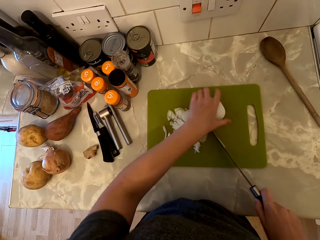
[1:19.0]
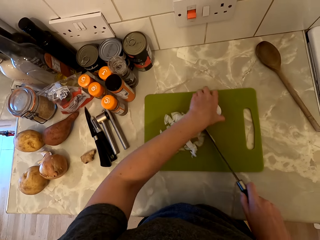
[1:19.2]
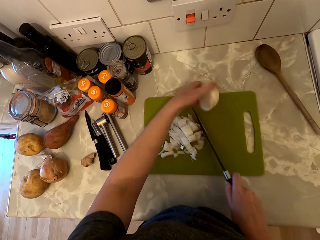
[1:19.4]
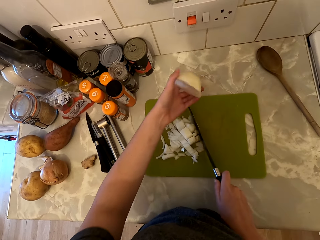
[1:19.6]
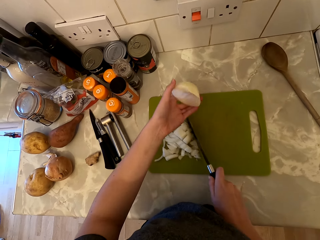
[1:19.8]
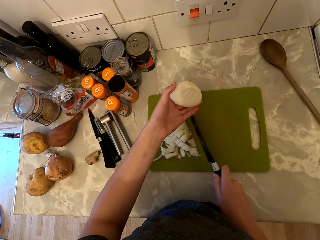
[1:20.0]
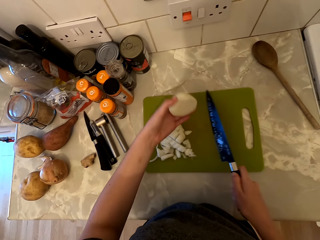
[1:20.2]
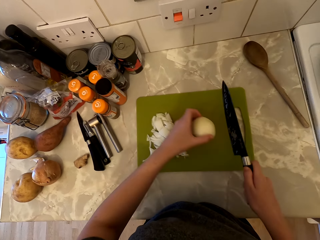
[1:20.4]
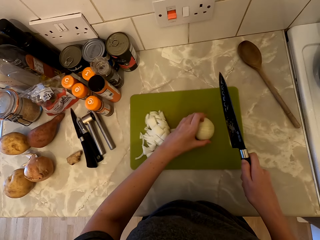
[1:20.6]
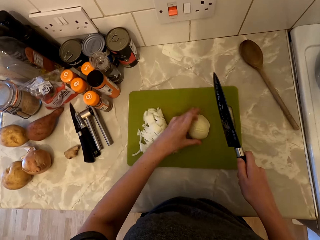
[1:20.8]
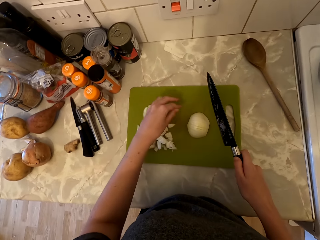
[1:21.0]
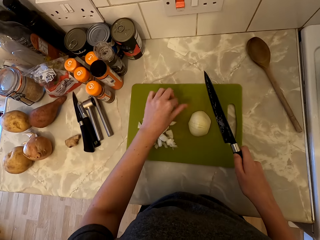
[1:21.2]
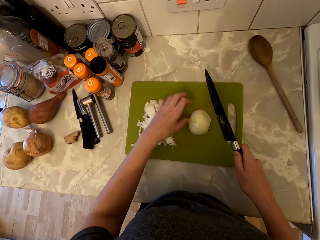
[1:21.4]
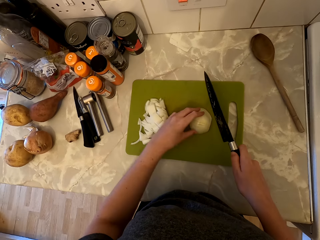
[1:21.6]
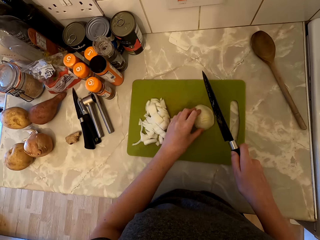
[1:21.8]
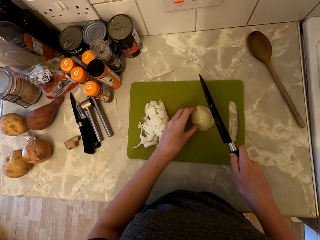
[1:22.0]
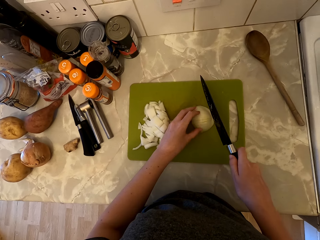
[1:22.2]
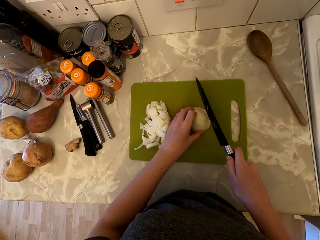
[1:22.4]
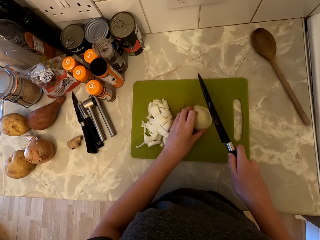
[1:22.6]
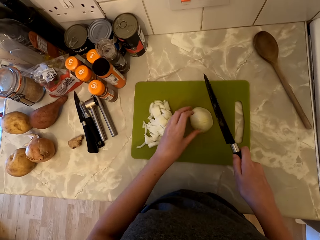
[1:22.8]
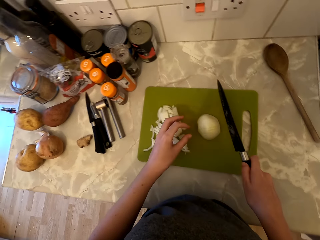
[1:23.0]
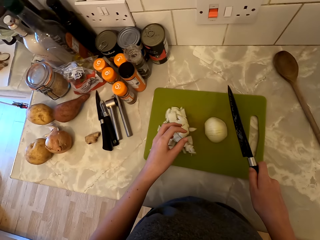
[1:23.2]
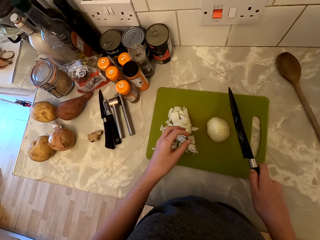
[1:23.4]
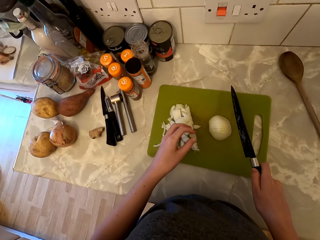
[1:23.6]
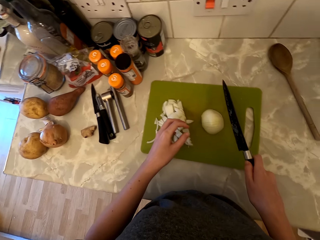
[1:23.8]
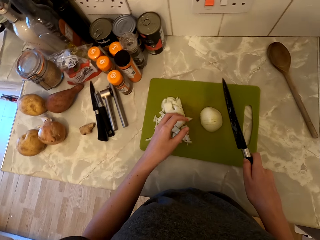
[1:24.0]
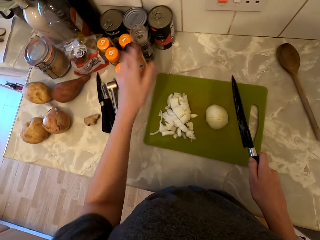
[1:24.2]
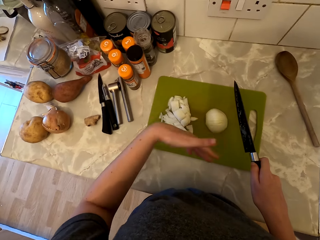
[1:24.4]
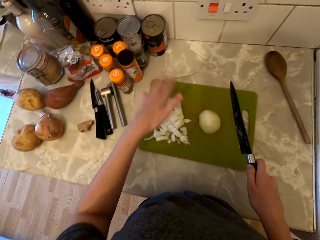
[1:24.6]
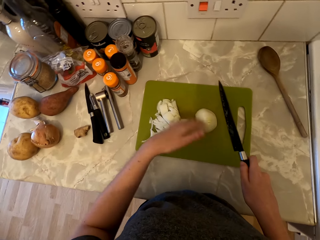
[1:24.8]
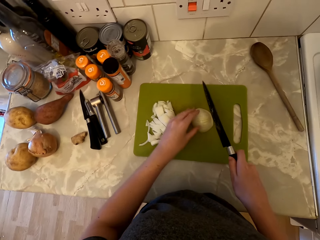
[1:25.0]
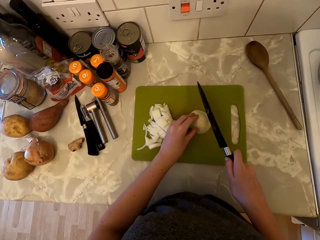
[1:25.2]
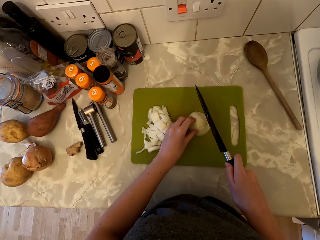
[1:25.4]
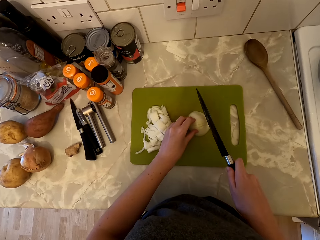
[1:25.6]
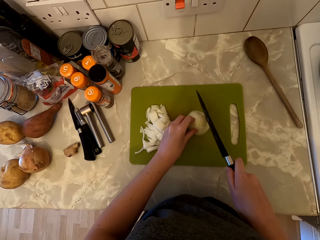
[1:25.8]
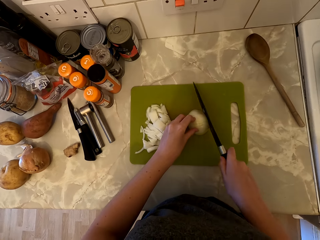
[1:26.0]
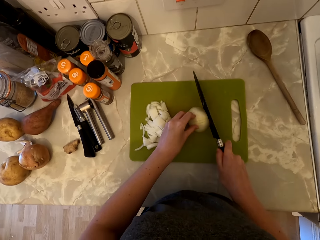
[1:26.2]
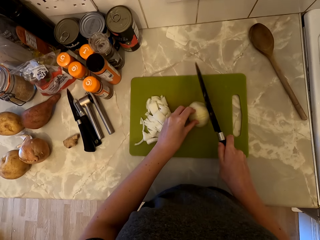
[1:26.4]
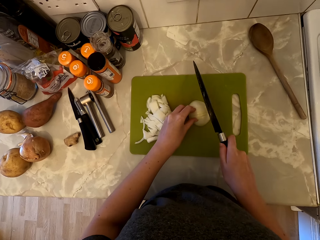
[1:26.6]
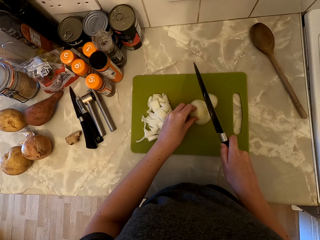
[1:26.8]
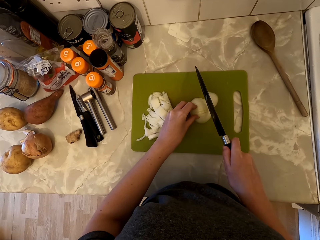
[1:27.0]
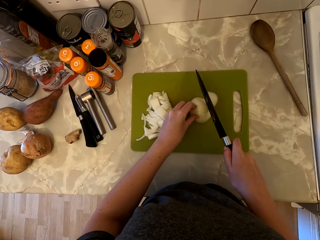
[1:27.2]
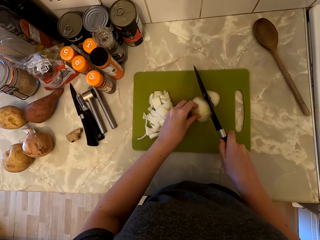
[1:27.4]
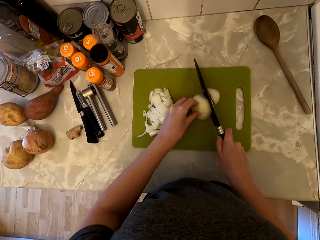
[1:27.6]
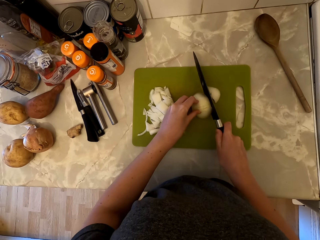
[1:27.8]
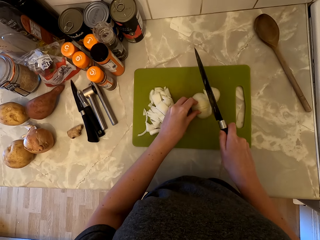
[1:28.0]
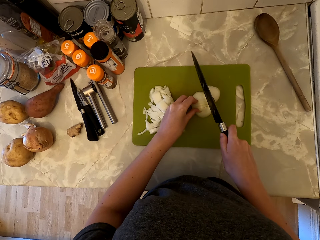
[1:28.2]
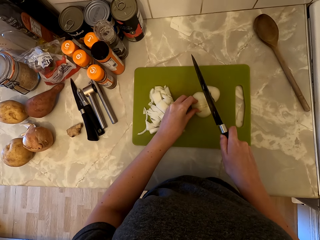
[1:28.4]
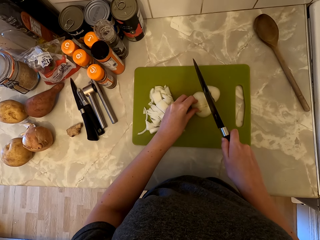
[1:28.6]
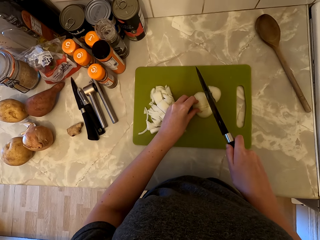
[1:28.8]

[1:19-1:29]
The camera wearer picks up half of an onion from the chopping board. She pushes the onion on the chopping board with the knife. She places the onion on the chopping board. She holds the knife on the onion. She lifts her left hand and stares at the countertop. She moves her left hand. She holds the onion with her left hand and cuts the onion into pieces.

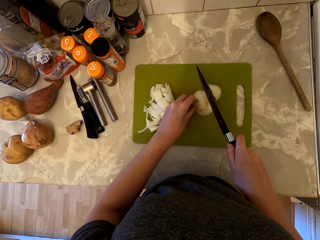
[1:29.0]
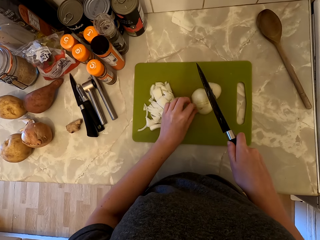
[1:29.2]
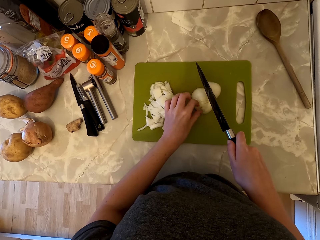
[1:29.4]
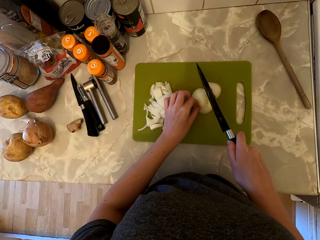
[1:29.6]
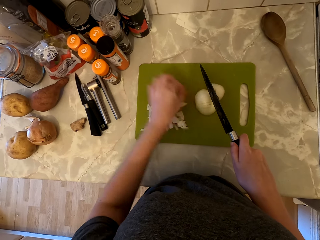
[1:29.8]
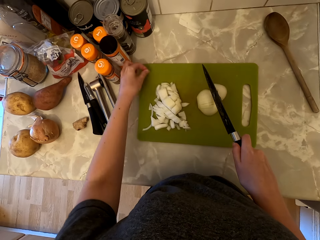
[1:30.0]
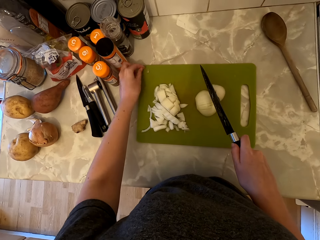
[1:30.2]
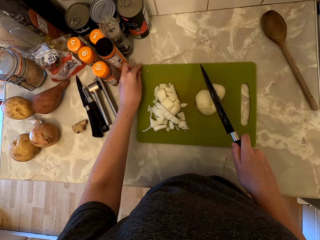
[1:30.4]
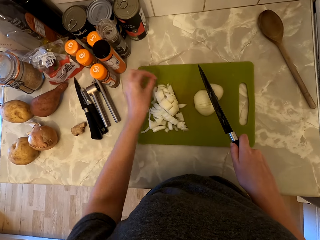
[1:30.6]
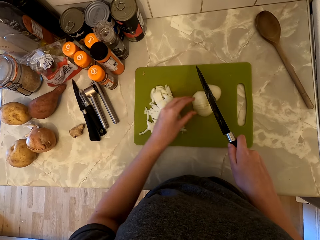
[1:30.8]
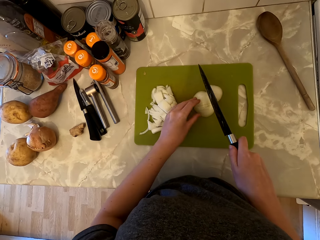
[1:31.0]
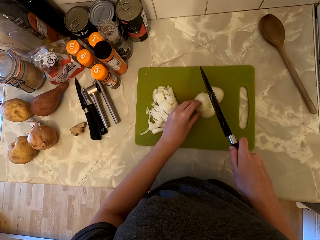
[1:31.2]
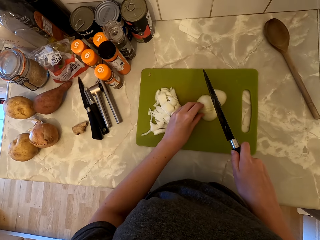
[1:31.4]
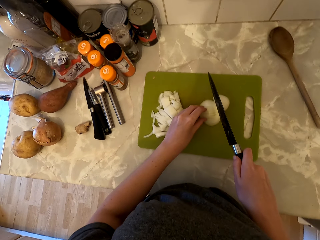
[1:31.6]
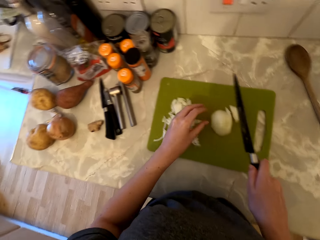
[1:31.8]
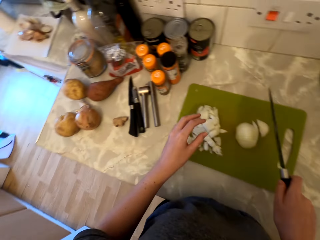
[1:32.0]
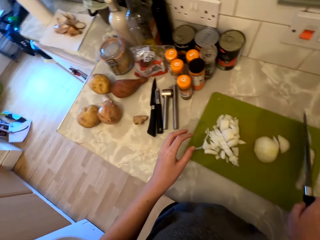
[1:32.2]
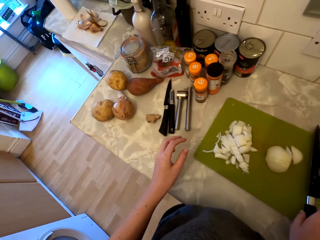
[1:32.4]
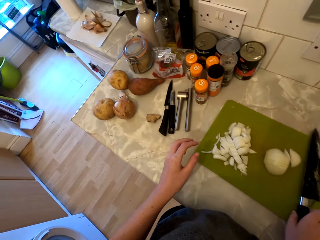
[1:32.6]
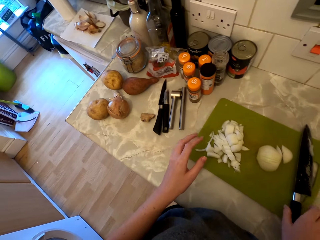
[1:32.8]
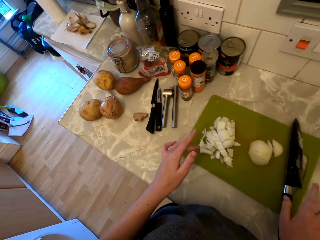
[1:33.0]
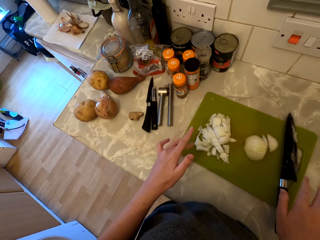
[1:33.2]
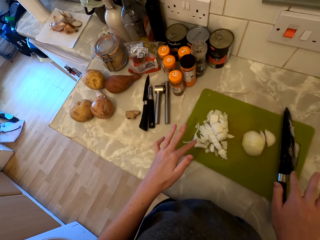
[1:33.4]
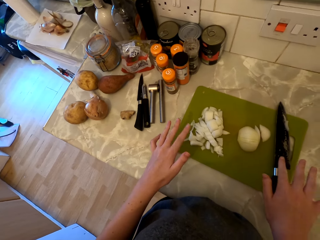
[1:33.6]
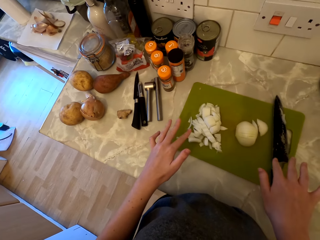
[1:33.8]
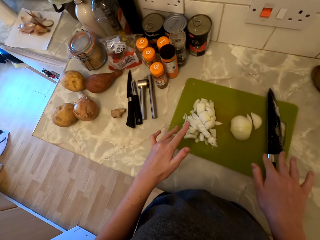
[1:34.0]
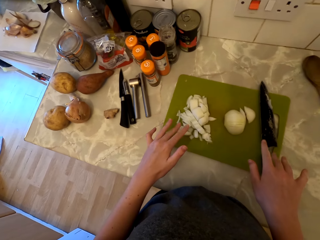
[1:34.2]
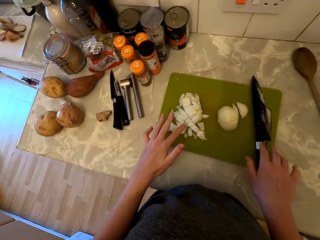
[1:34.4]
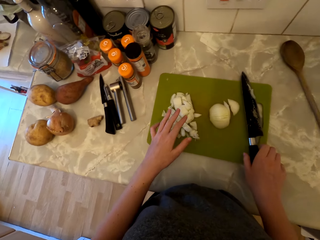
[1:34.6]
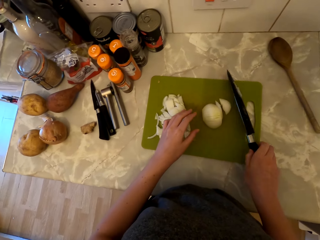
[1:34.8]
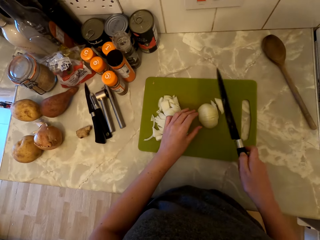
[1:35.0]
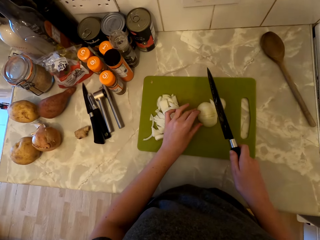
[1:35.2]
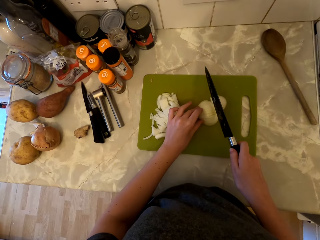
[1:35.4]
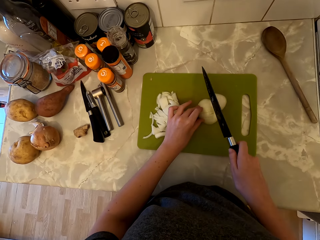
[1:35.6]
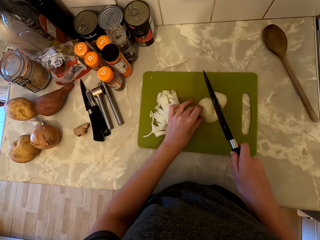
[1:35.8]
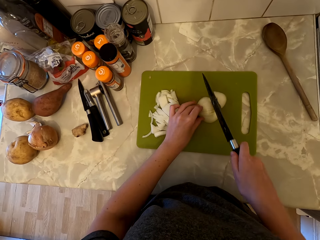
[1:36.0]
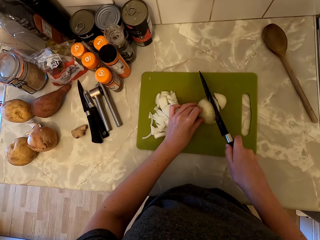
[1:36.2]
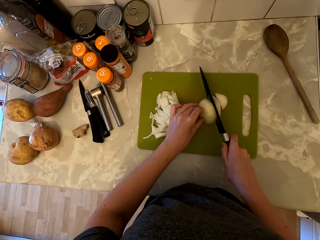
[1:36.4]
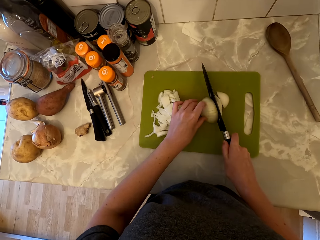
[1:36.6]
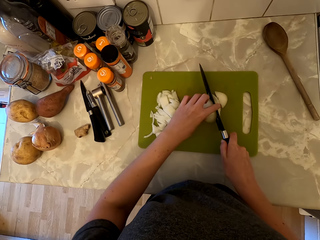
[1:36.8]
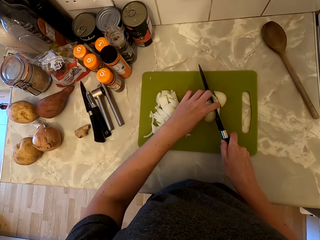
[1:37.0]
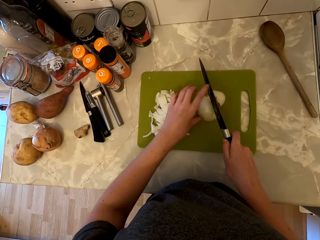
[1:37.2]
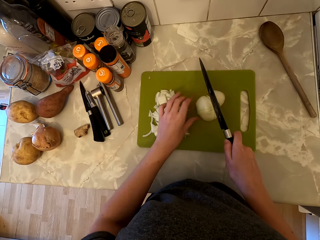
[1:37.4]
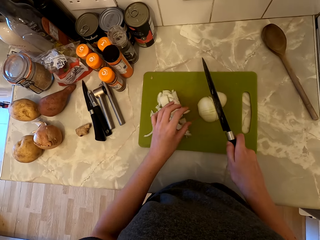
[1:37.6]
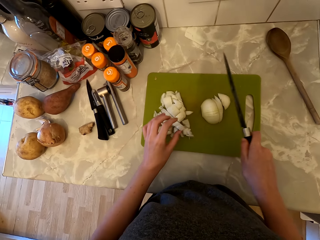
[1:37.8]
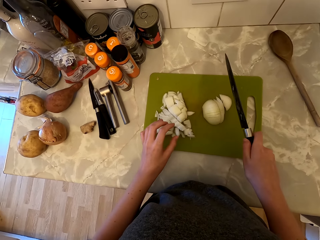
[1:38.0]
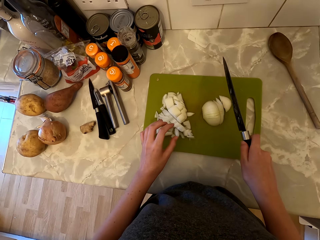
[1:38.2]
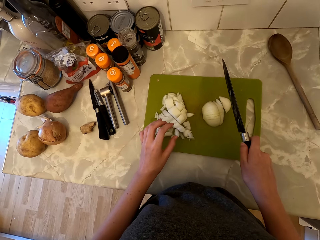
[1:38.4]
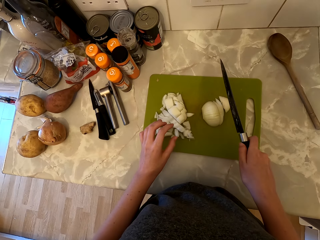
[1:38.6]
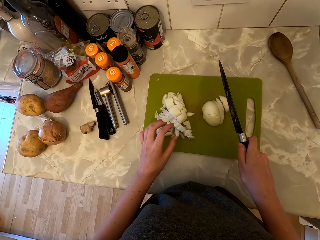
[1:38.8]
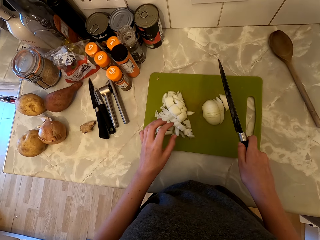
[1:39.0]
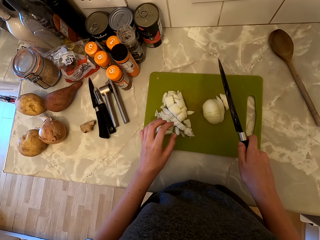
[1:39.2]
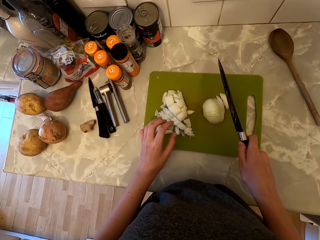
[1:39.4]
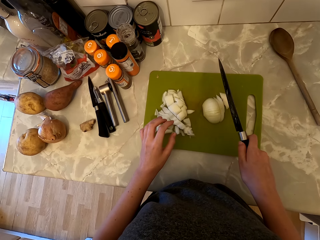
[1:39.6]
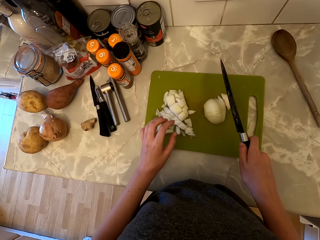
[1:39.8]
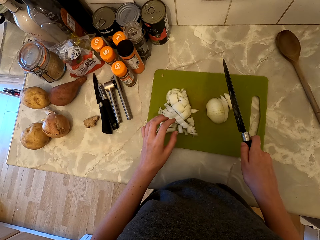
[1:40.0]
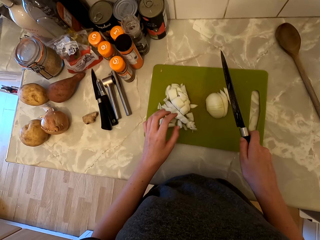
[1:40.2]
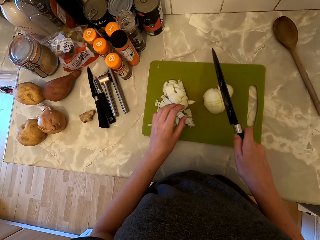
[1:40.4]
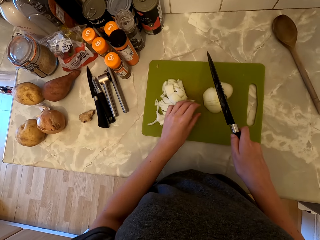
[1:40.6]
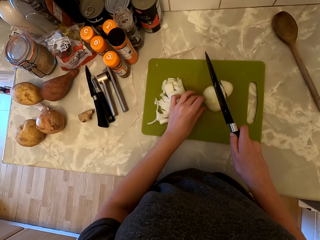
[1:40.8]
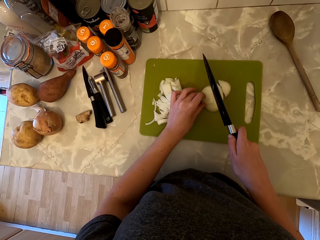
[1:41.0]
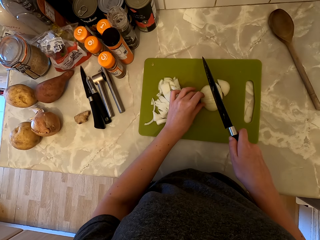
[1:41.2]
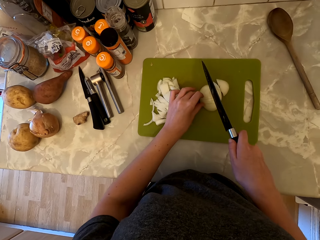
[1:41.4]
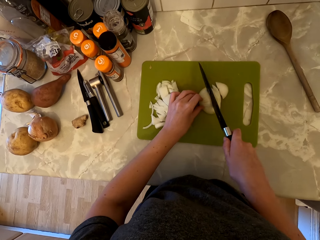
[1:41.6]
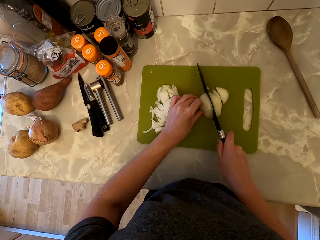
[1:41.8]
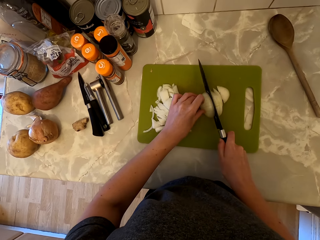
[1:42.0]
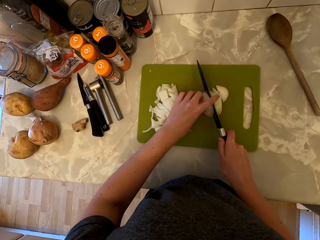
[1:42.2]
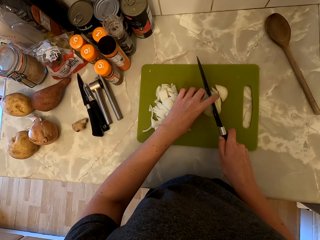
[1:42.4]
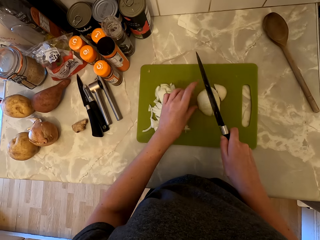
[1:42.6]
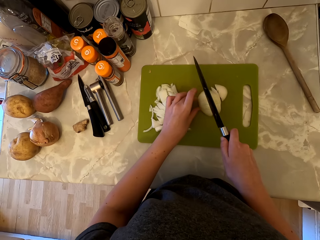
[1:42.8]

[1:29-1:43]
The camera wearer removes the onion skin. She places the onion skin on the chopping board. She holds the onion with her left hand. She lifts her left hand. She looks around the kitchen and places the knife on the chopping board. She moves her fingers. She picks up the knife. She holds the onion with her left hand and cuts the onion into pieces. She touches the slice of onion with her left finger. She stares at the onion. She holds the onion with her left hand and cuts the onion into pieces. She touches the slice of onion with her left finger.
